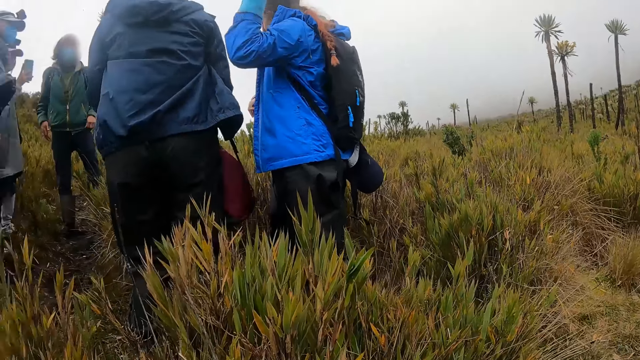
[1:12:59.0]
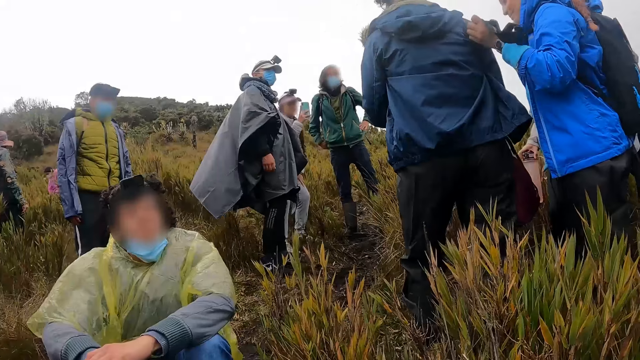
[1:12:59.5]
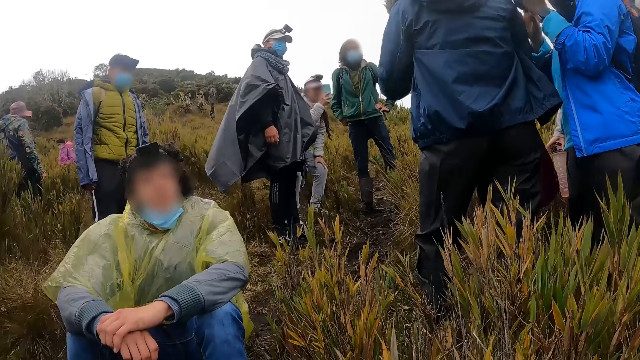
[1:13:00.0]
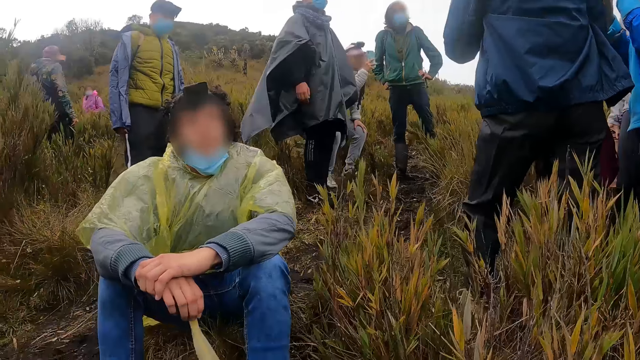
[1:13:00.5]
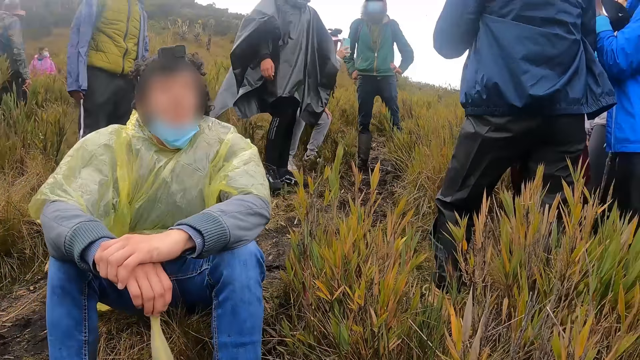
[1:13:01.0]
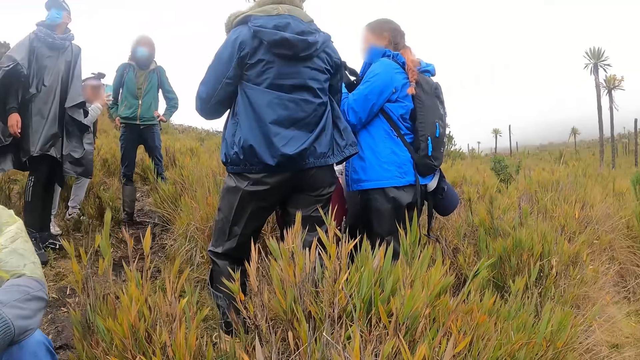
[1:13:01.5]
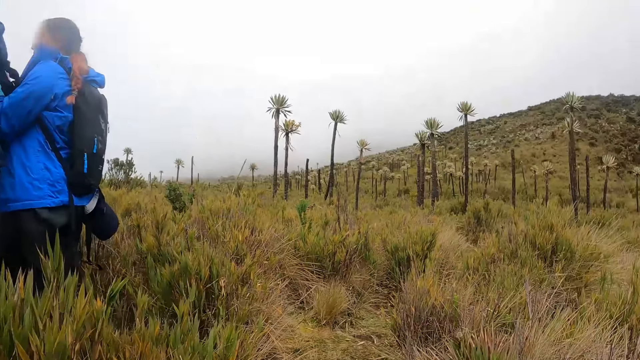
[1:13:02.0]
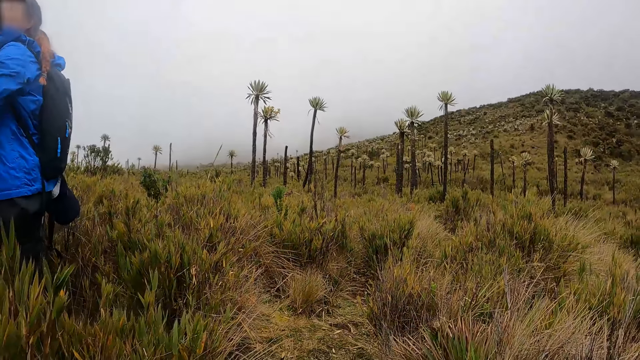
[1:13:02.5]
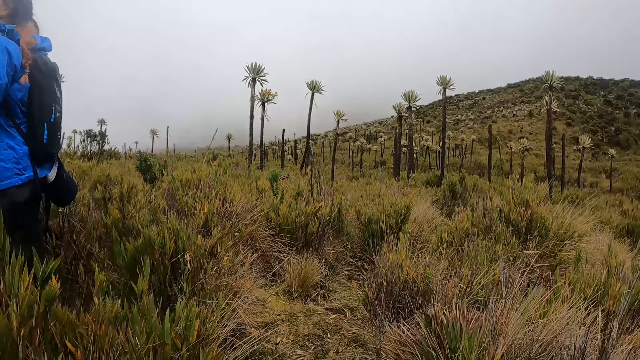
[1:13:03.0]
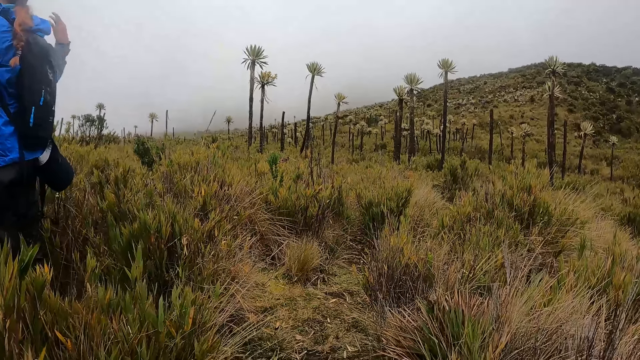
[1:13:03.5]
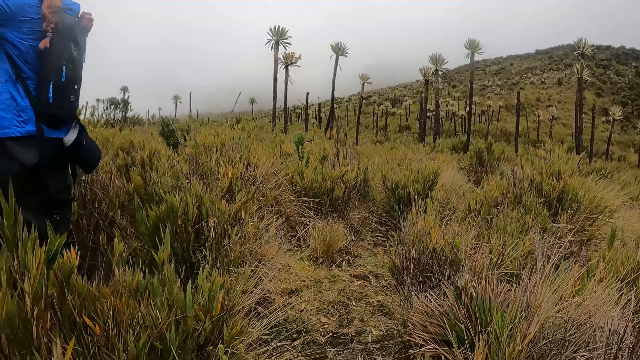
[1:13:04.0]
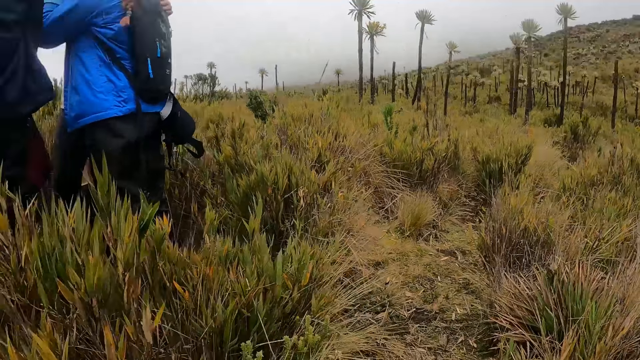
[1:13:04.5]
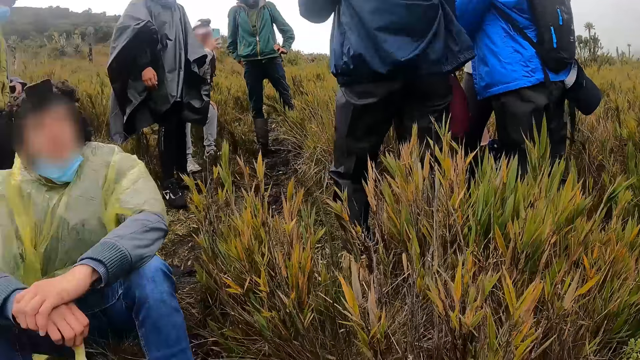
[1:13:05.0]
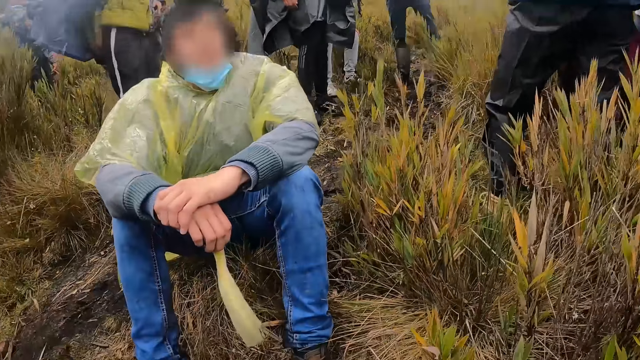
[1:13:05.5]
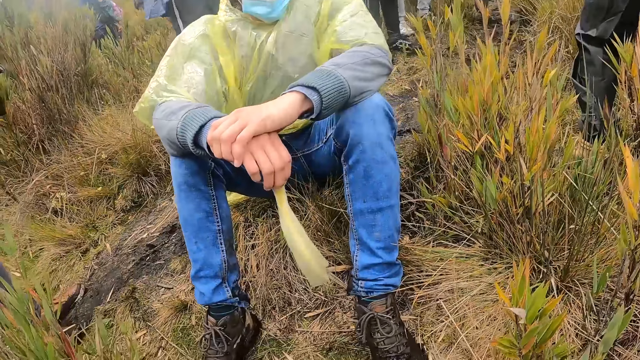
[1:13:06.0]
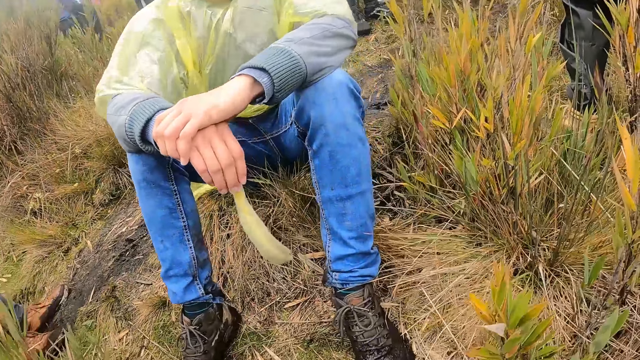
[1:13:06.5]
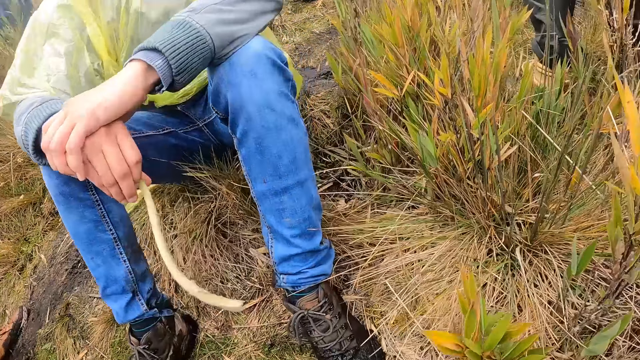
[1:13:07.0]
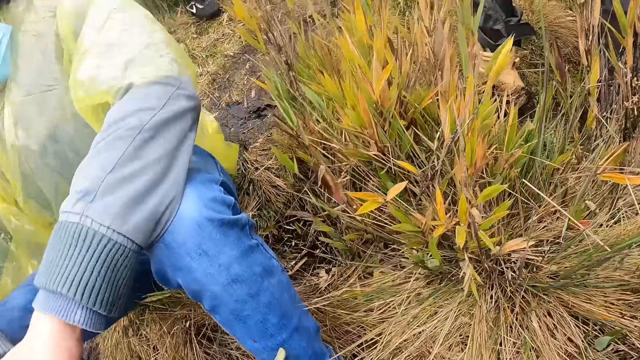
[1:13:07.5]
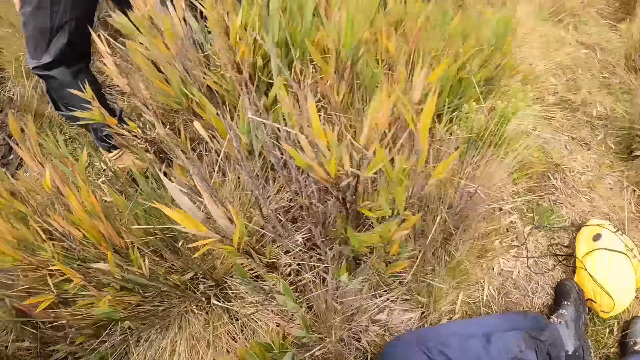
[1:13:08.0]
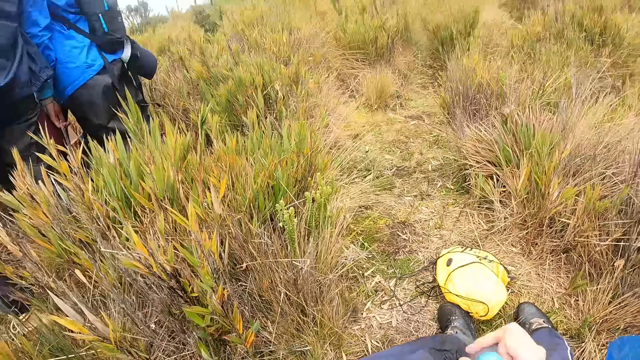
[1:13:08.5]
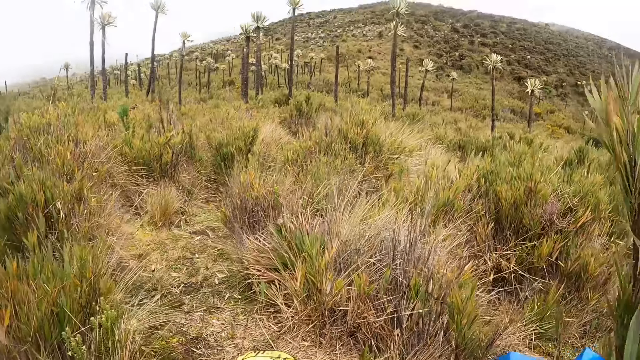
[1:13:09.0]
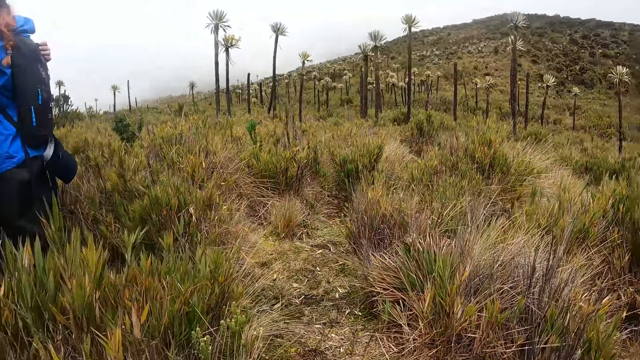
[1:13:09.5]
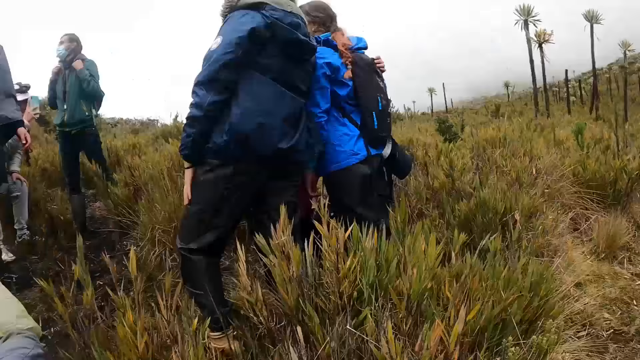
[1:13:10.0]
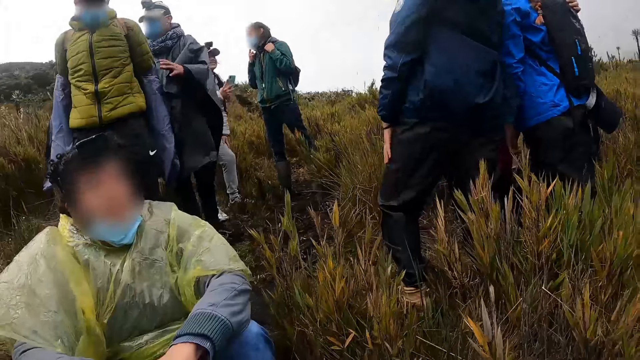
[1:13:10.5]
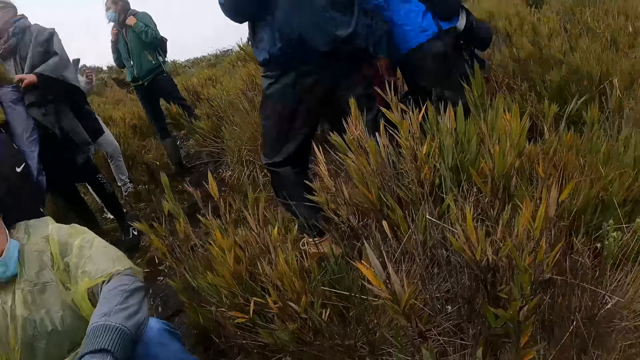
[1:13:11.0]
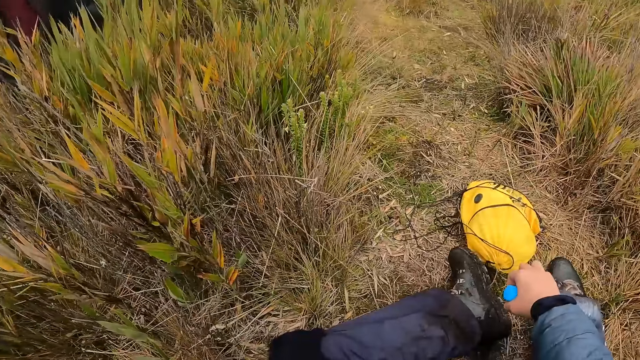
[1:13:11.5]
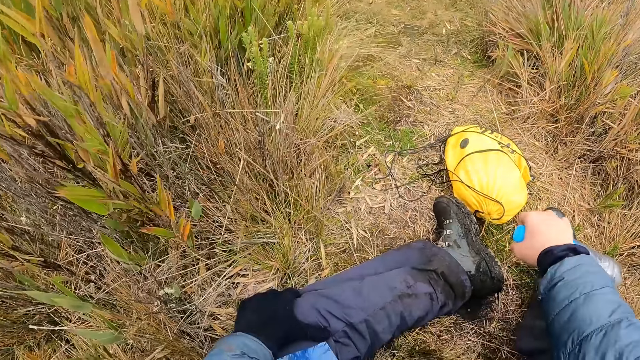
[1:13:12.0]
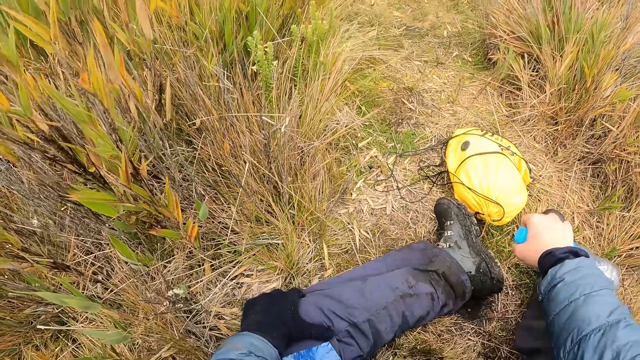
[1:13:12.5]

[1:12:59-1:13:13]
The camera wearer looks around. Another man moves a leaf with his right hand. The camera wearer sits, turns around and looks around.

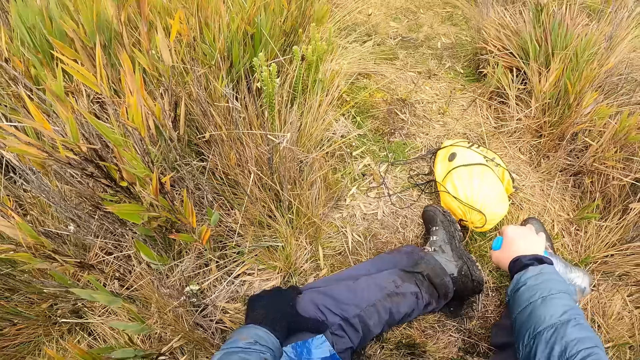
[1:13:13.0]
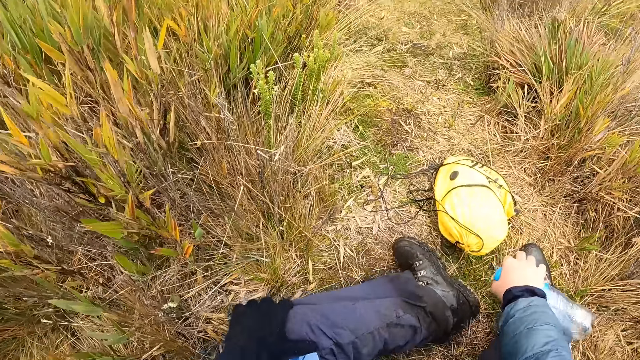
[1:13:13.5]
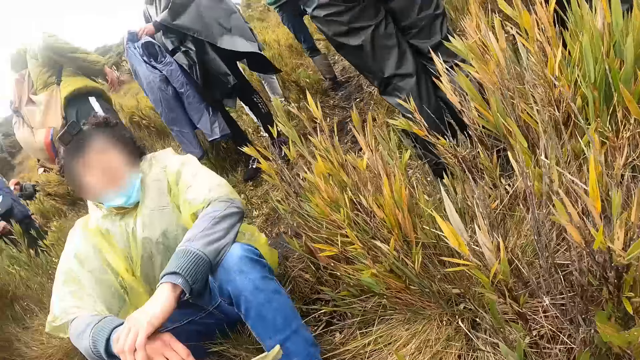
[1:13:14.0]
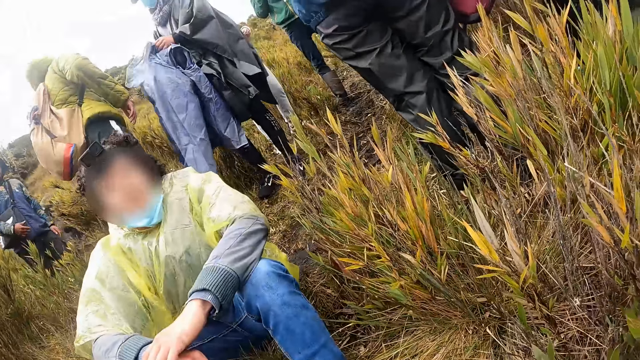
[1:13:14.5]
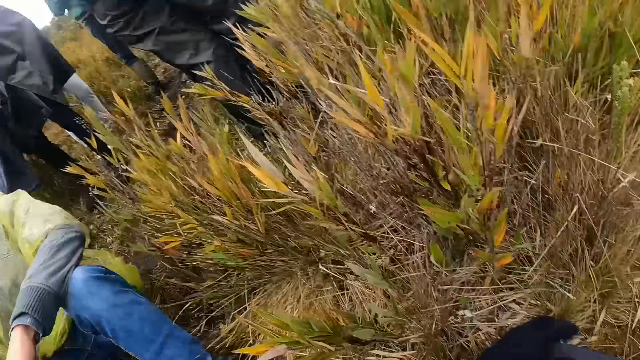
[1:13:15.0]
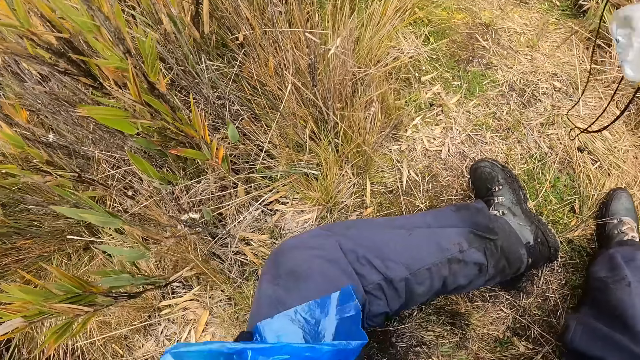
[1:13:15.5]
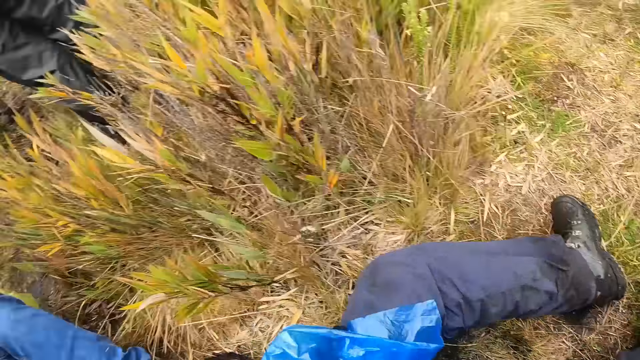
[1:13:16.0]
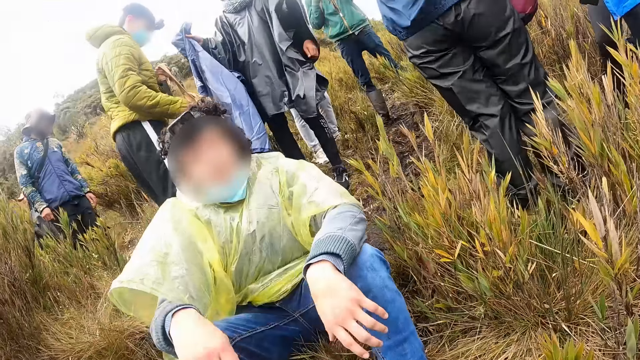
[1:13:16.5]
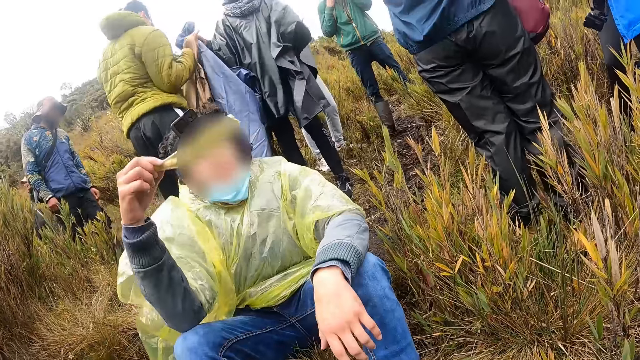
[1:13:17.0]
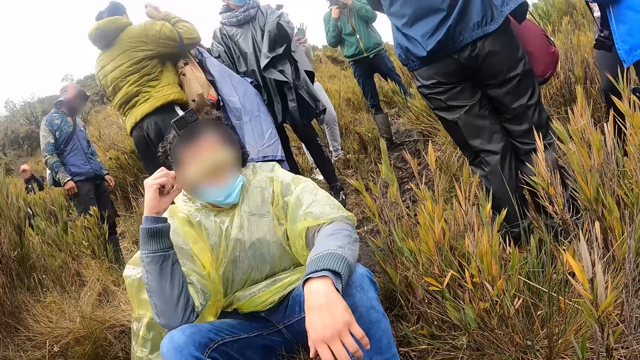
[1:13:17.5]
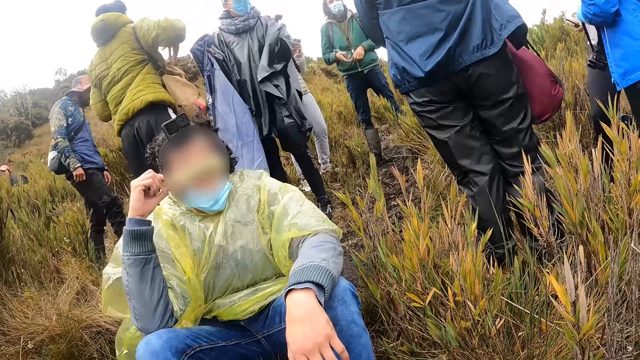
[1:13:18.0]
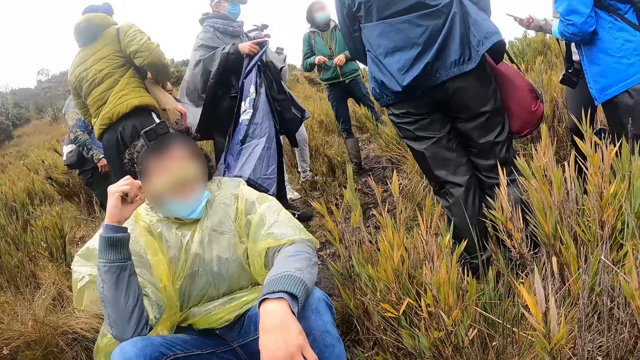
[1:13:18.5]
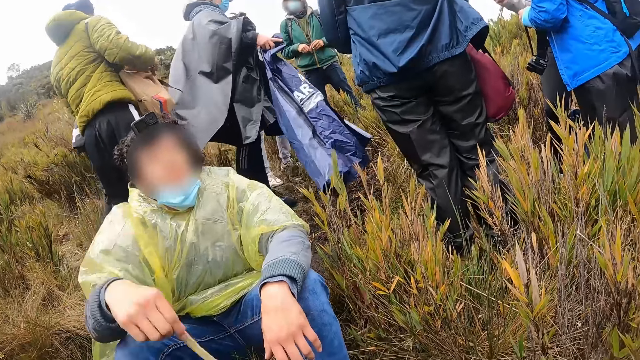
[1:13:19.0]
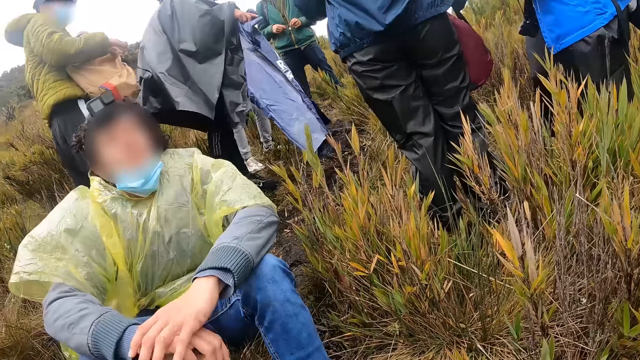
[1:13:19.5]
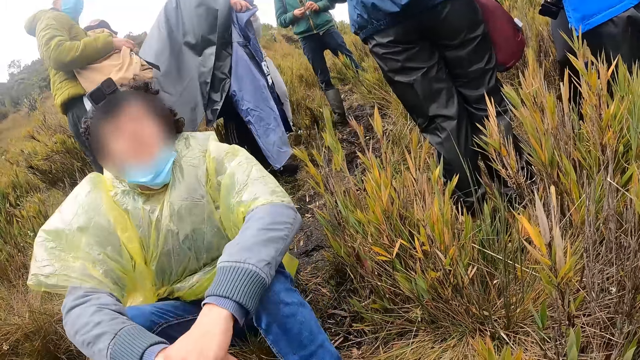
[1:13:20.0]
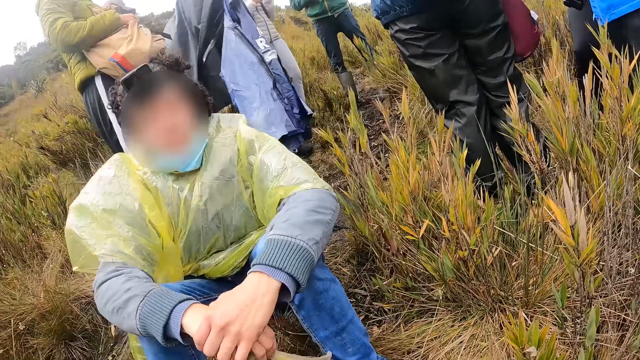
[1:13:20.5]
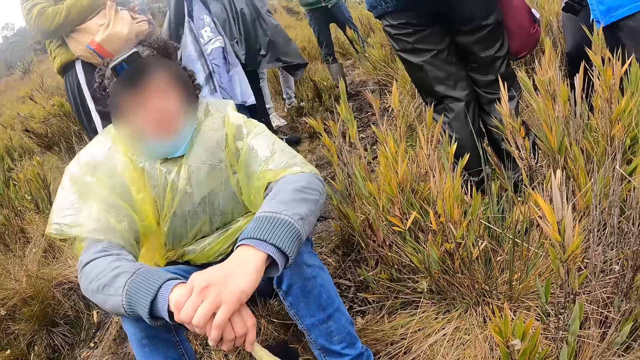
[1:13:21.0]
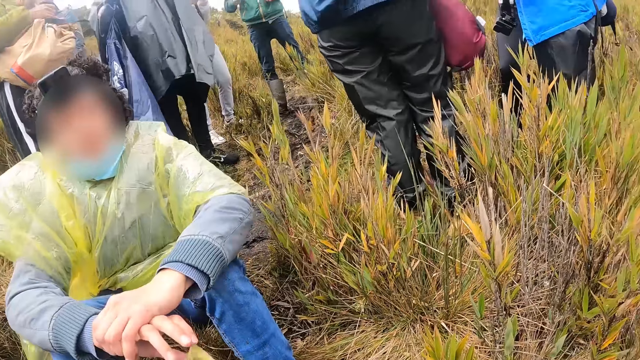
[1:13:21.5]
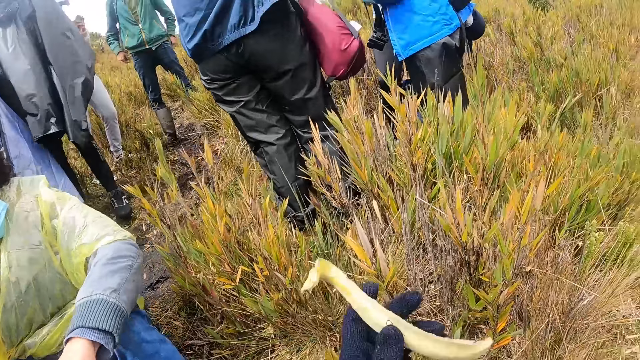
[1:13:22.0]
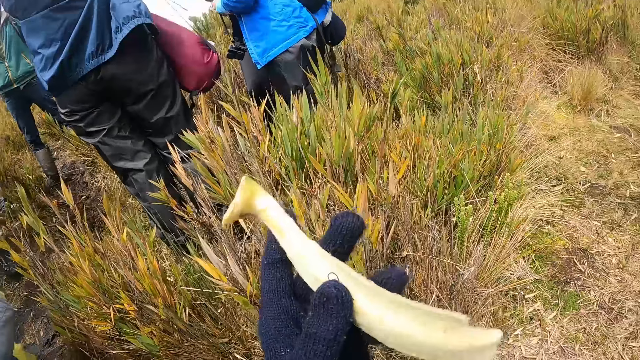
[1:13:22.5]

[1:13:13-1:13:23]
The camera wearer lifts a foot, looks around, picks up the bag and looks around. The man touches his face with the leaf in his right hand. The man places his left hand over his right hand. The camera wearer picks something from the man.
